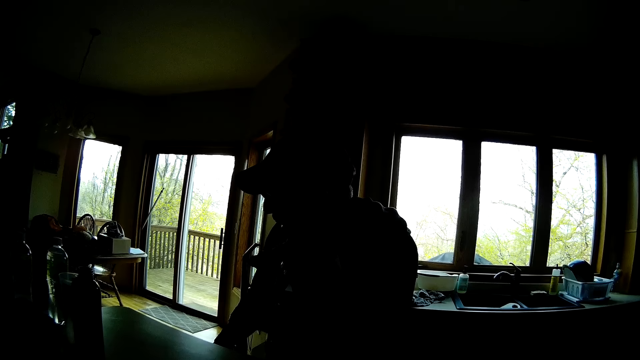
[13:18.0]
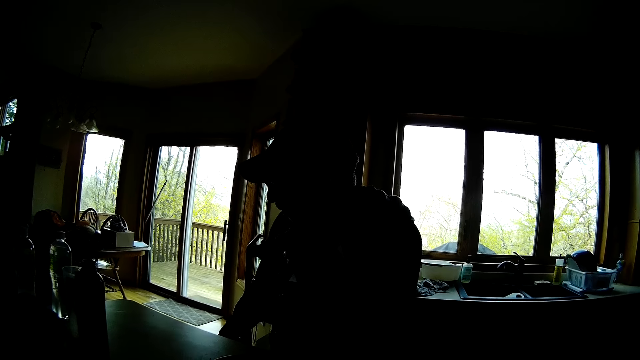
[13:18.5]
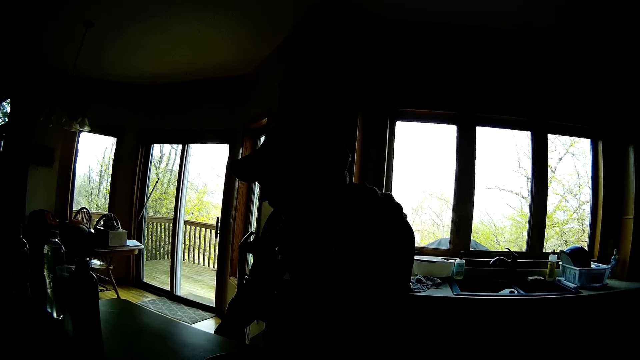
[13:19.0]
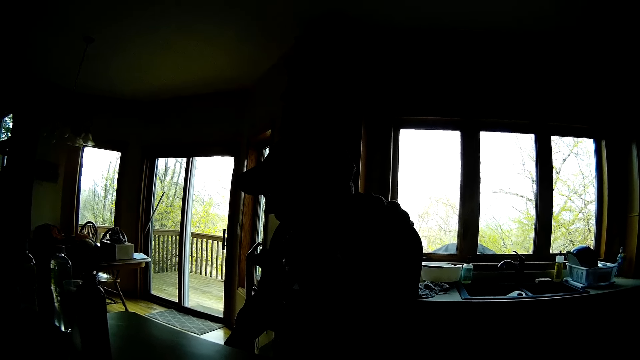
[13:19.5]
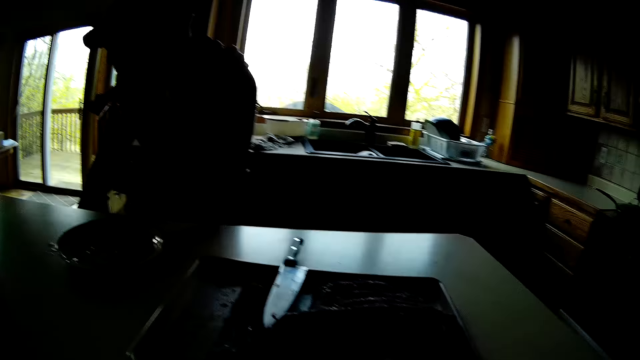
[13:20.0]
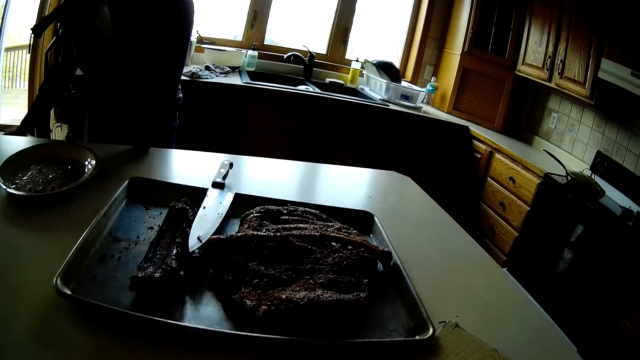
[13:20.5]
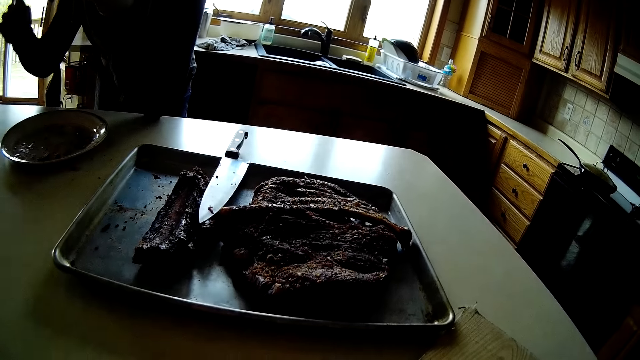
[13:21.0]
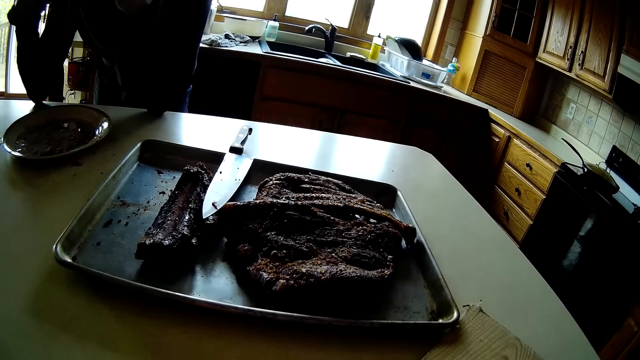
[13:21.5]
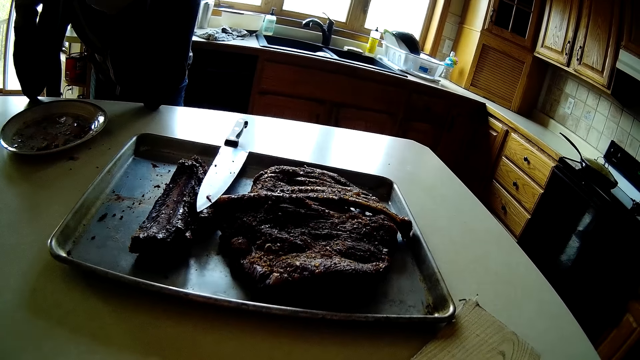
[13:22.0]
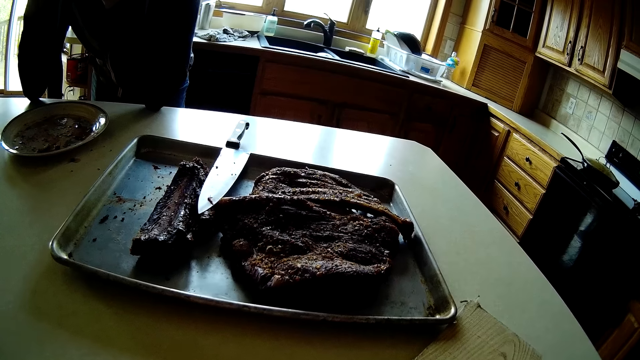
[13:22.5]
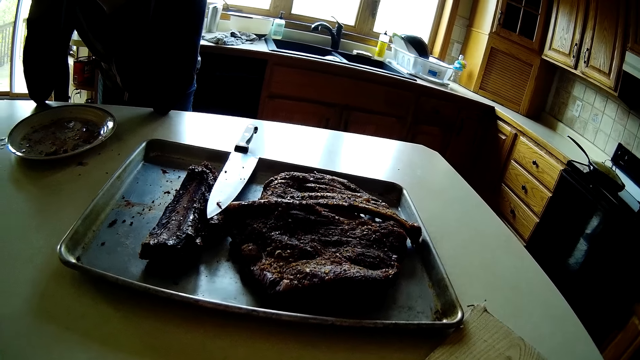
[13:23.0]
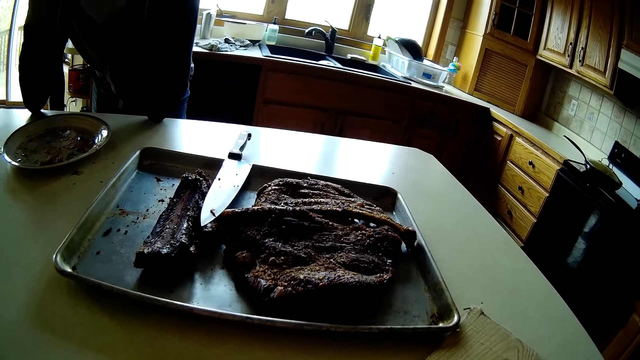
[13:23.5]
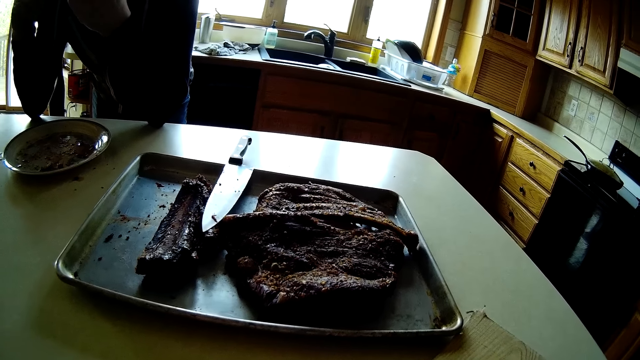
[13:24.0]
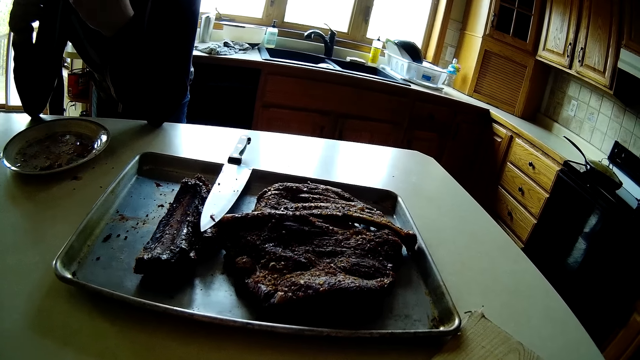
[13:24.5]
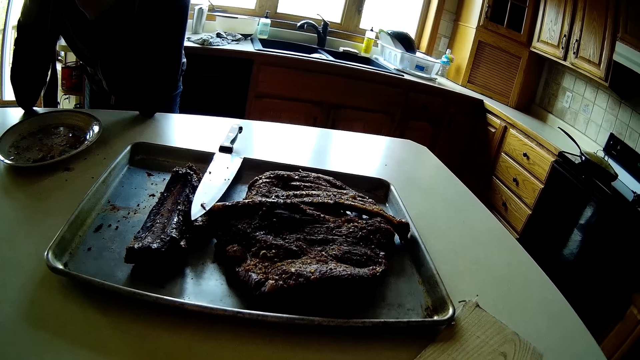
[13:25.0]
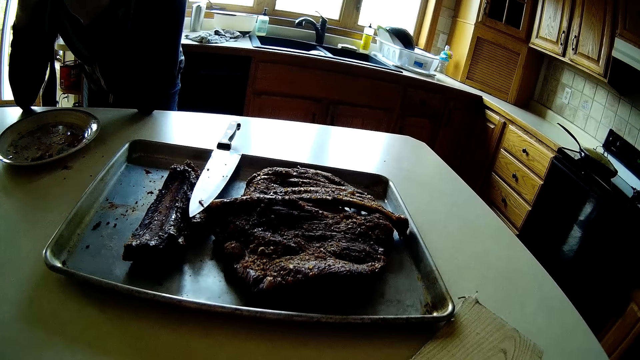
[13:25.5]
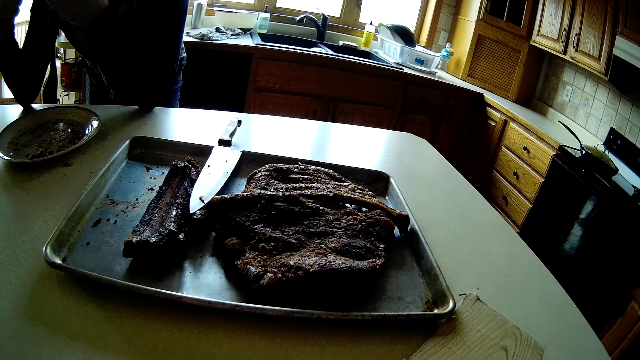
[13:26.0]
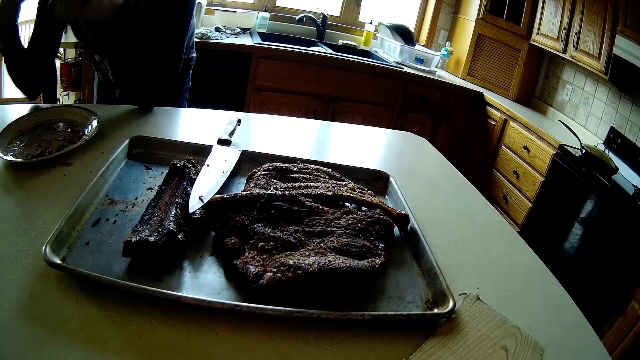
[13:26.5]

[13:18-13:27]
A man raises his right hand.

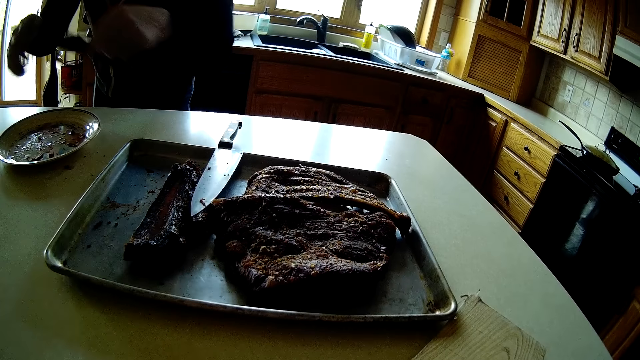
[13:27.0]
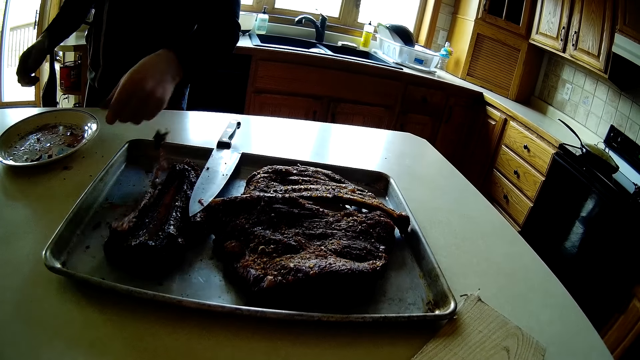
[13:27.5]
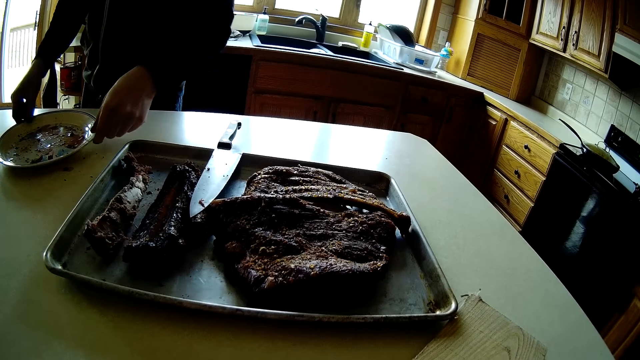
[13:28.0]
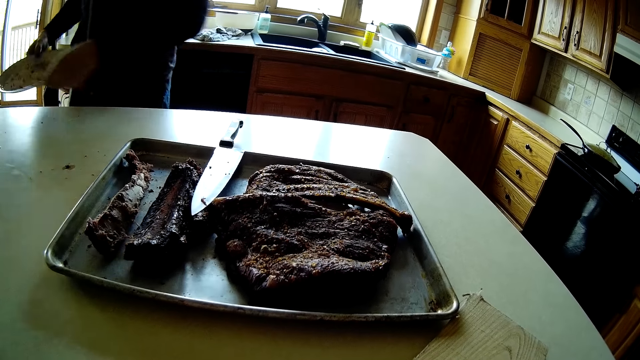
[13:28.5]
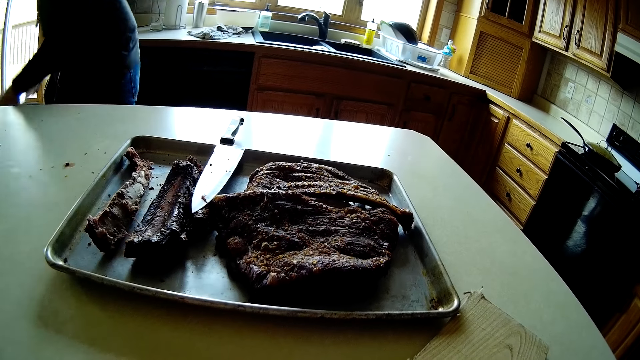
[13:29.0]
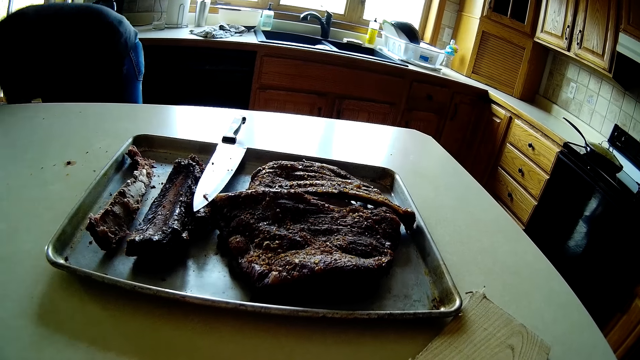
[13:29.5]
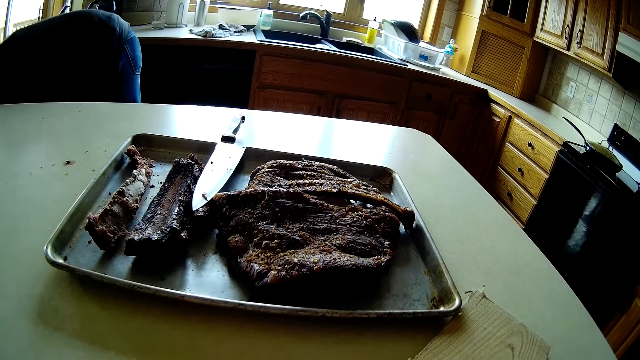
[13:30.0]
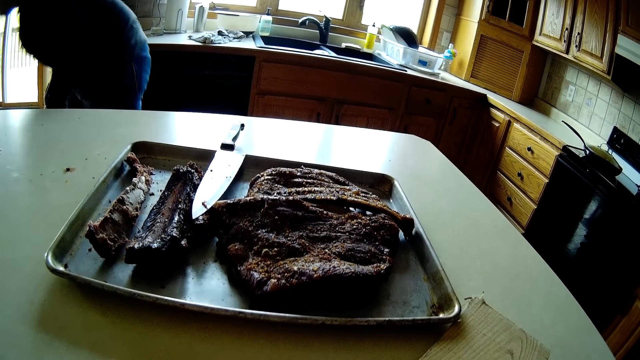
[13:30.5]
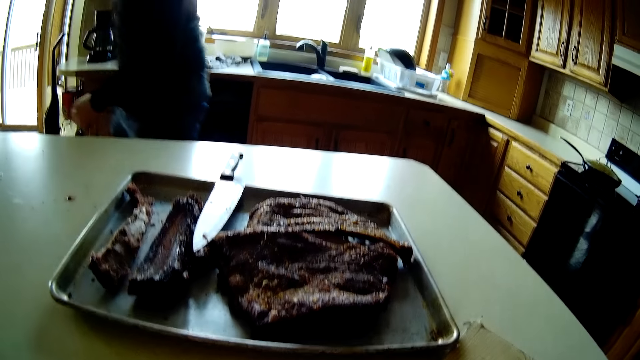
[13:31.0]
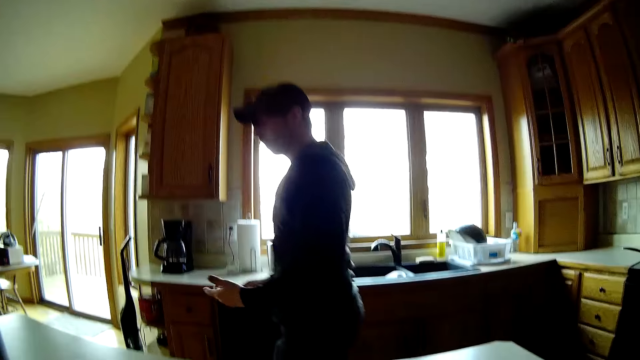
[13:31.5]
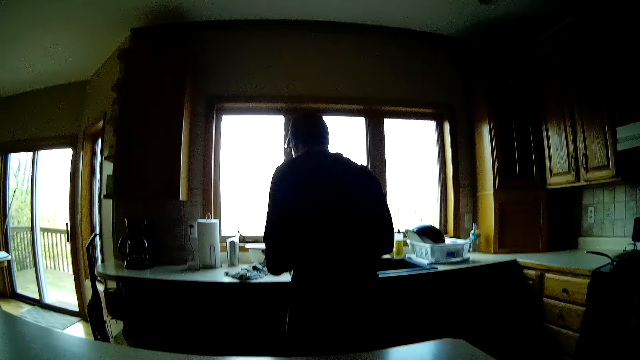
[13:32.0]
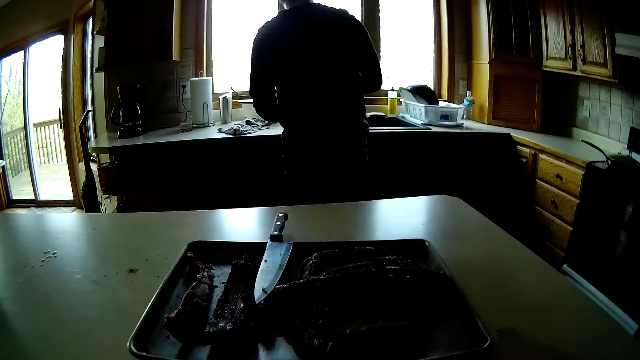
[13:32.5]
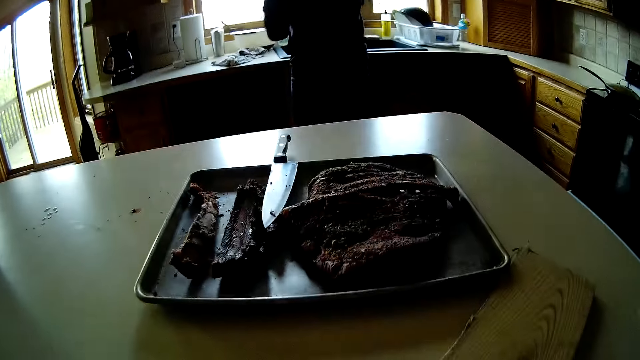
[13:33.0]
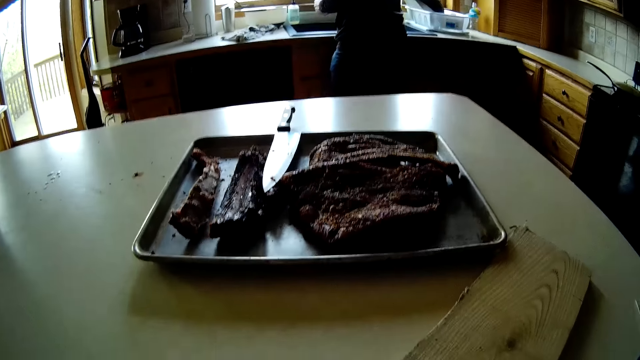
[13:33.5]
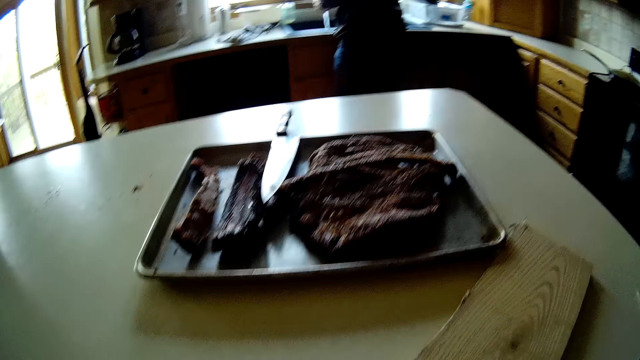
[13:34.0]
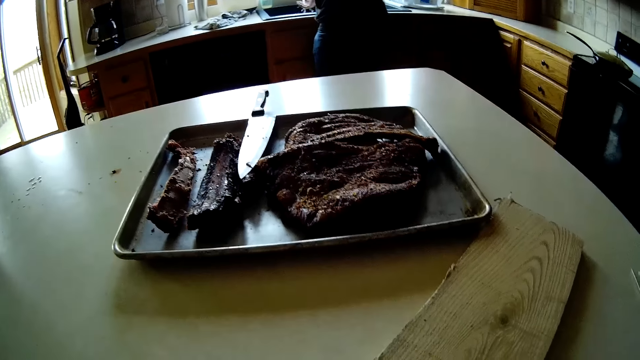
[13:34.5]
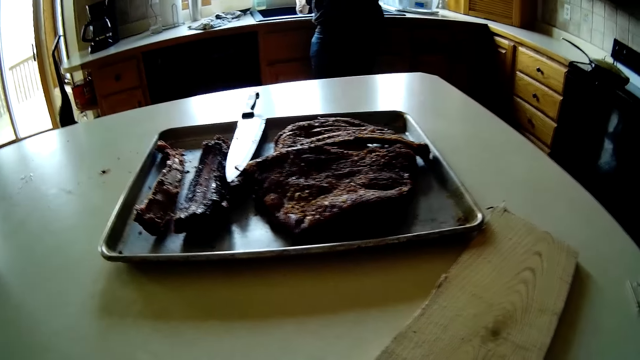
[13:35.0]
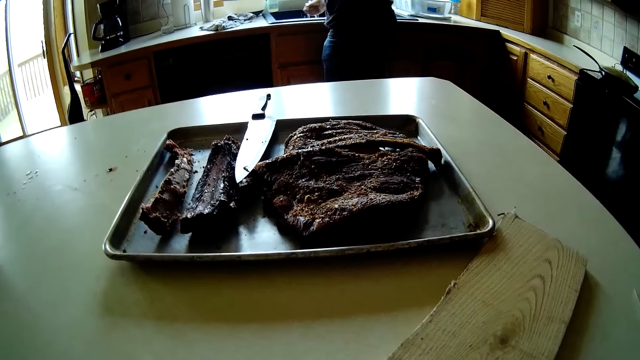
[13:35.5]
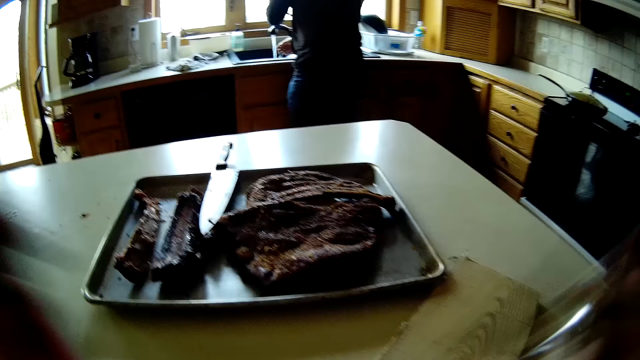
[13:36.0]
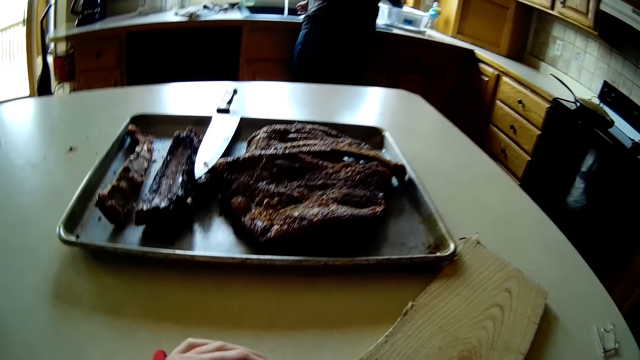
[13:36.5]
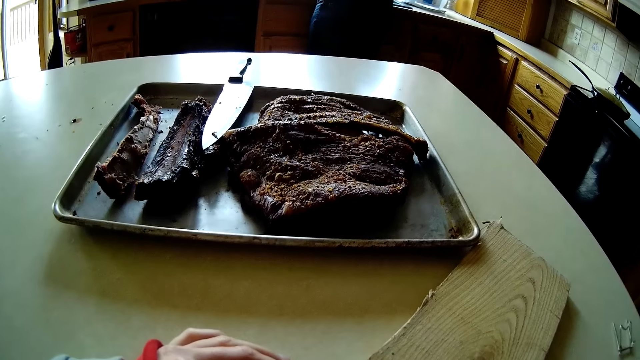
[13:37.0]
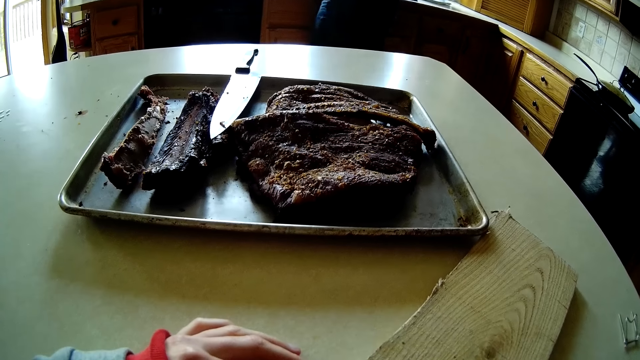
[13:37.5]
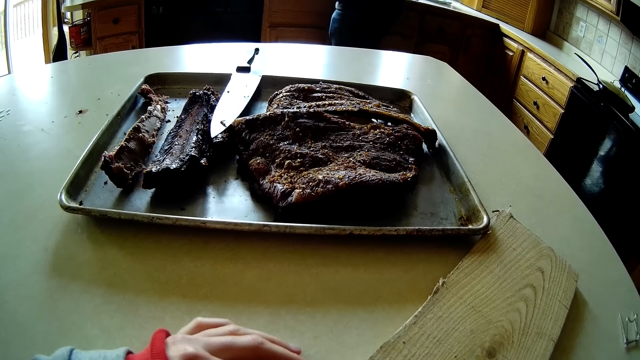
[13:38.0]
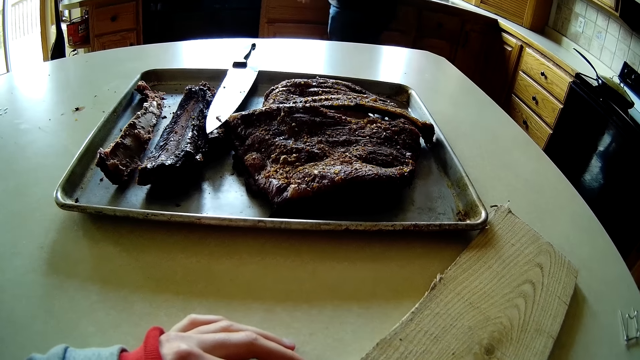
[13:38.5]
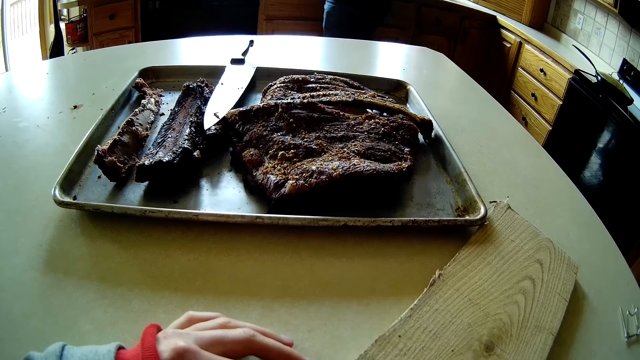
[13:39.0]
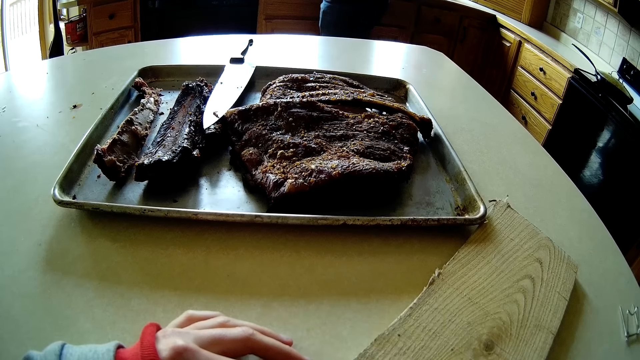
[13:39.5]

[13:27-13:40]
A man drops the rib on a tray on the kitchen table with his right hand. The man picks up the plate with both hands and lowers the plate to the floor. The camera wearer bends. The man speaks to a dog. The man washes his right hand at the kitchen sink. The camera wearer washes his hand.
